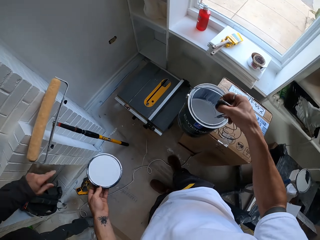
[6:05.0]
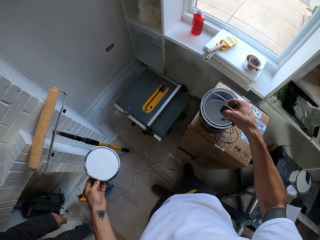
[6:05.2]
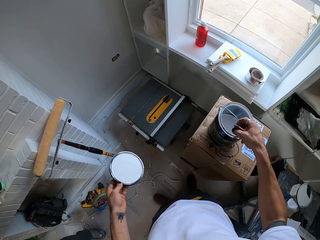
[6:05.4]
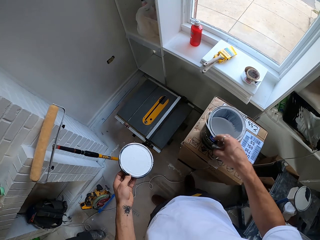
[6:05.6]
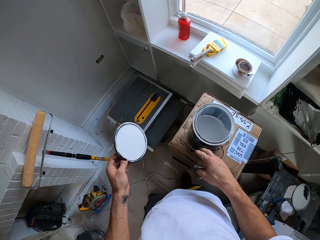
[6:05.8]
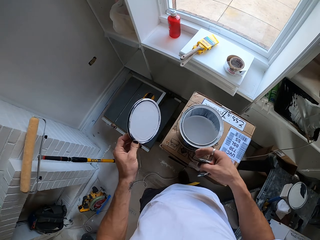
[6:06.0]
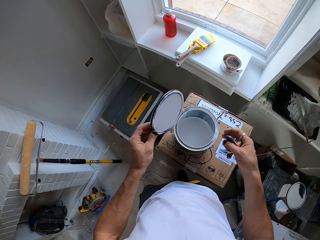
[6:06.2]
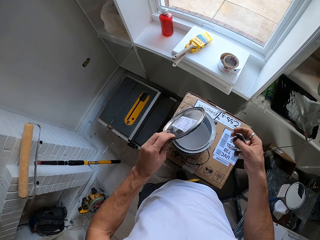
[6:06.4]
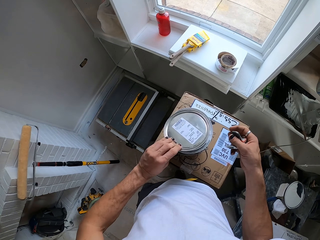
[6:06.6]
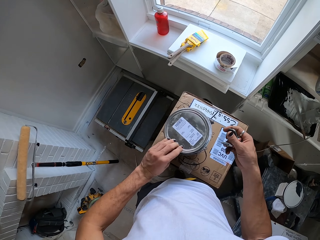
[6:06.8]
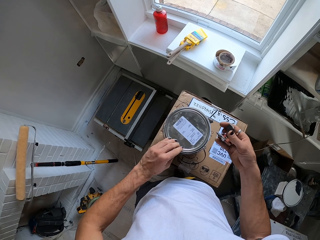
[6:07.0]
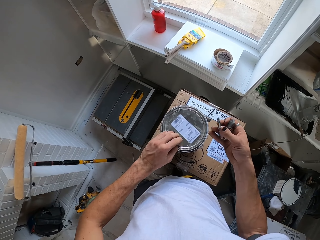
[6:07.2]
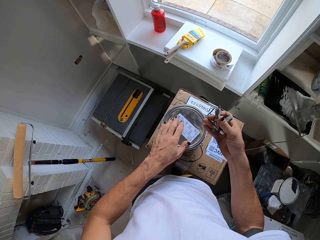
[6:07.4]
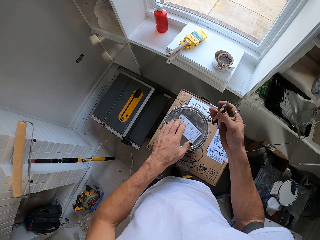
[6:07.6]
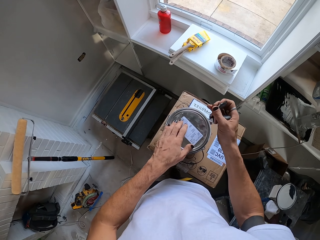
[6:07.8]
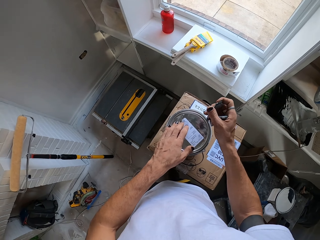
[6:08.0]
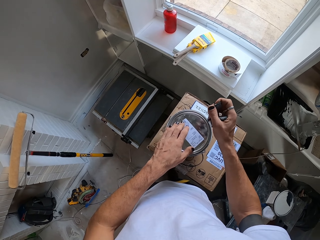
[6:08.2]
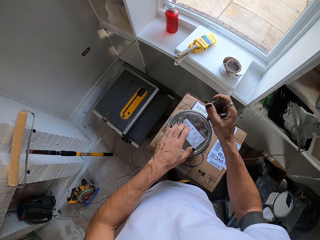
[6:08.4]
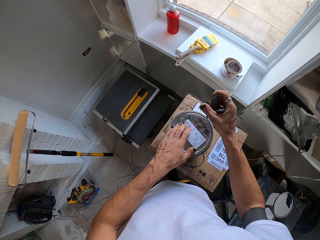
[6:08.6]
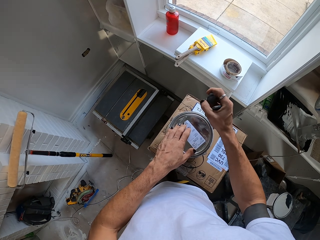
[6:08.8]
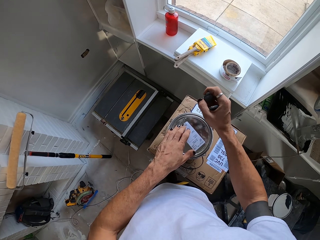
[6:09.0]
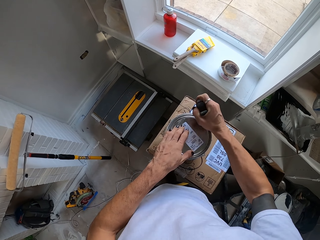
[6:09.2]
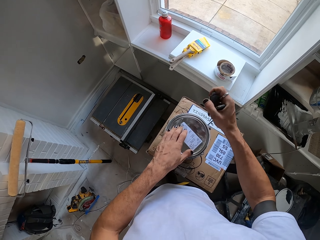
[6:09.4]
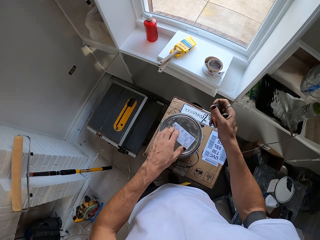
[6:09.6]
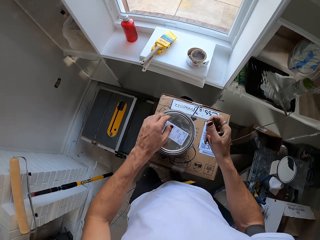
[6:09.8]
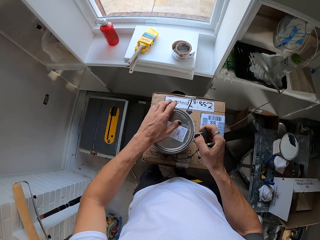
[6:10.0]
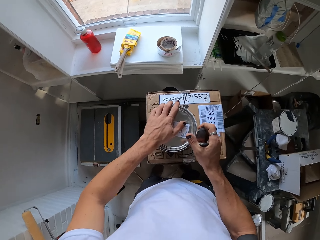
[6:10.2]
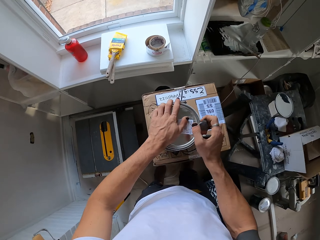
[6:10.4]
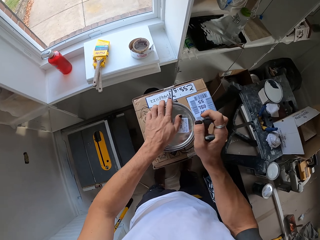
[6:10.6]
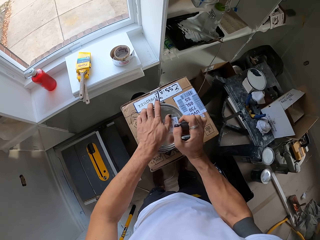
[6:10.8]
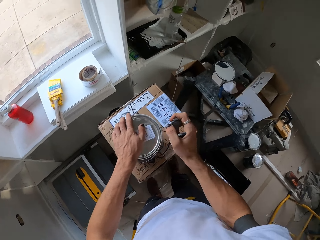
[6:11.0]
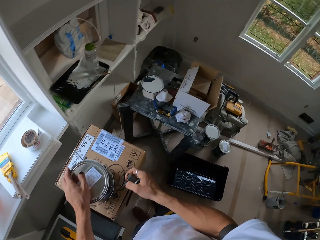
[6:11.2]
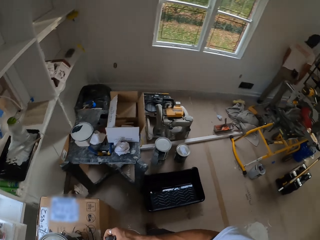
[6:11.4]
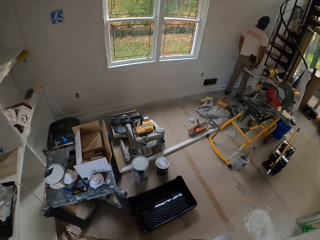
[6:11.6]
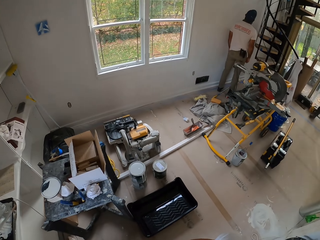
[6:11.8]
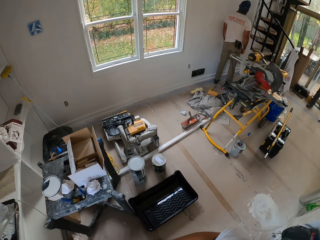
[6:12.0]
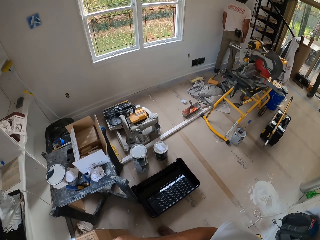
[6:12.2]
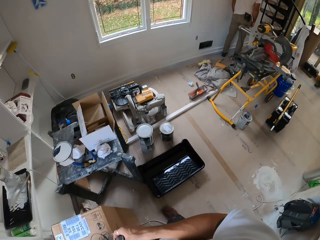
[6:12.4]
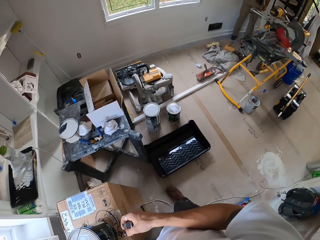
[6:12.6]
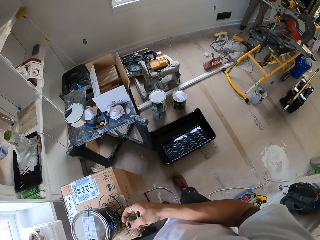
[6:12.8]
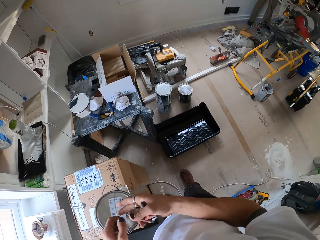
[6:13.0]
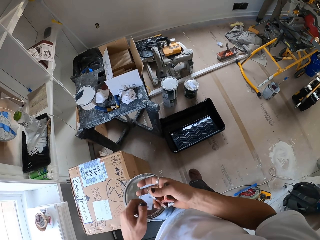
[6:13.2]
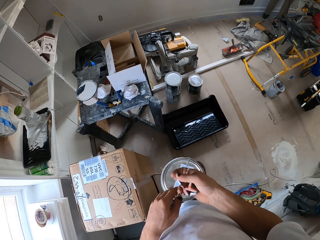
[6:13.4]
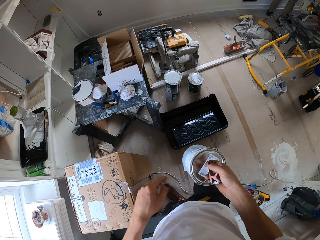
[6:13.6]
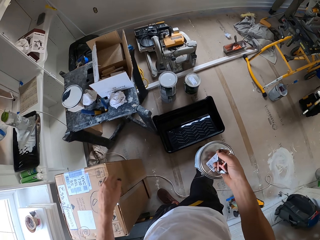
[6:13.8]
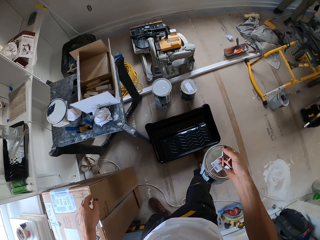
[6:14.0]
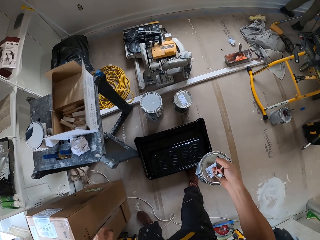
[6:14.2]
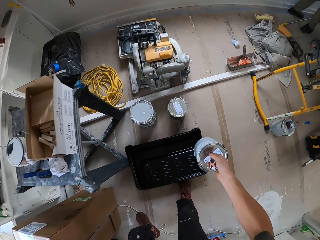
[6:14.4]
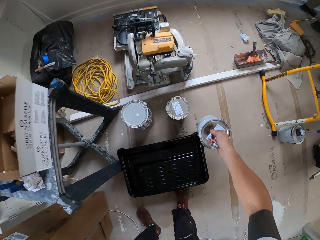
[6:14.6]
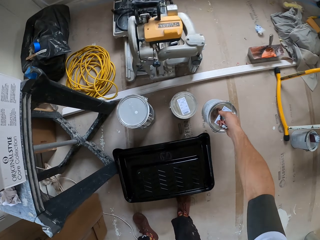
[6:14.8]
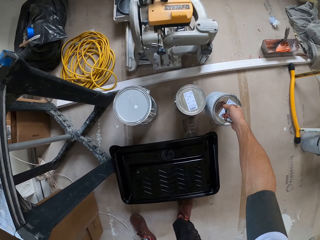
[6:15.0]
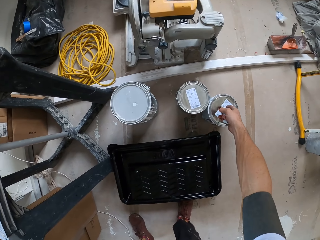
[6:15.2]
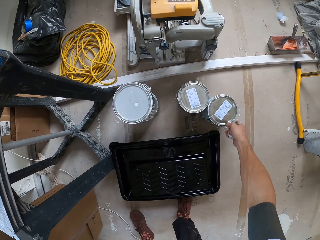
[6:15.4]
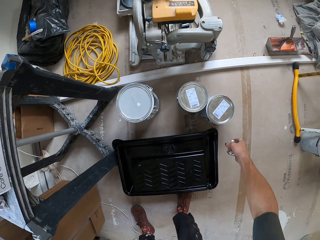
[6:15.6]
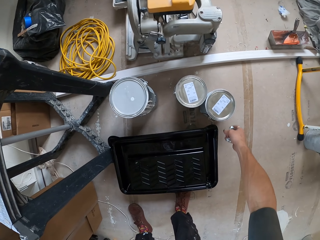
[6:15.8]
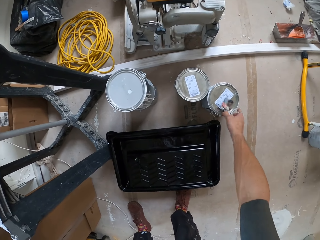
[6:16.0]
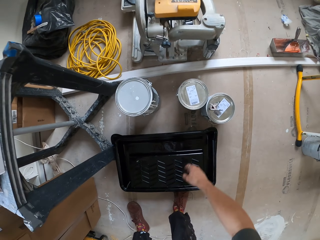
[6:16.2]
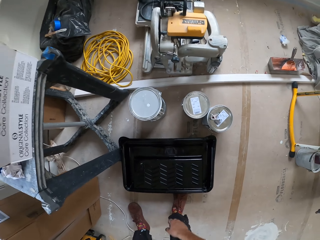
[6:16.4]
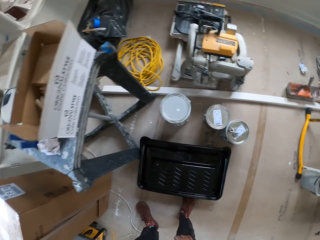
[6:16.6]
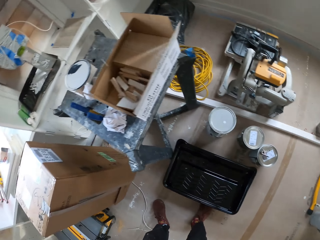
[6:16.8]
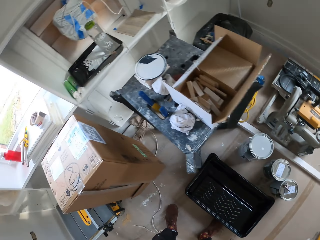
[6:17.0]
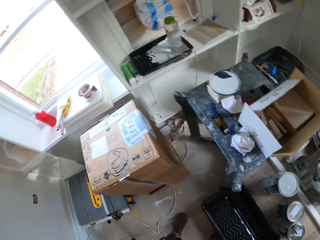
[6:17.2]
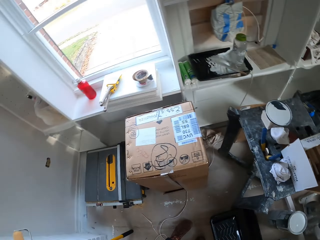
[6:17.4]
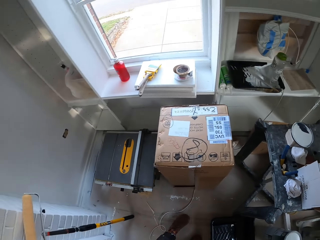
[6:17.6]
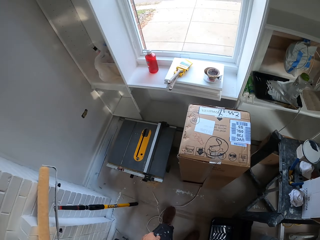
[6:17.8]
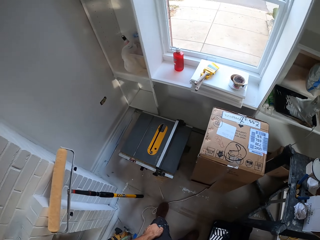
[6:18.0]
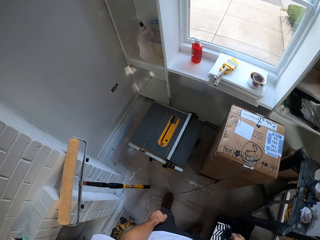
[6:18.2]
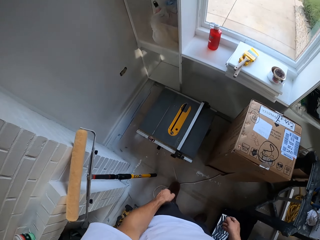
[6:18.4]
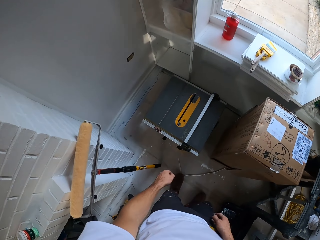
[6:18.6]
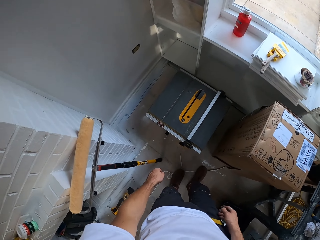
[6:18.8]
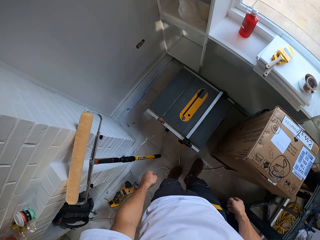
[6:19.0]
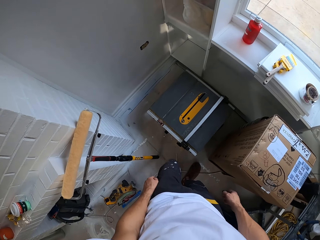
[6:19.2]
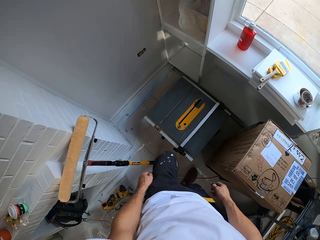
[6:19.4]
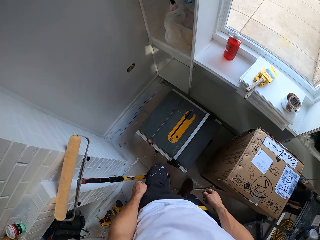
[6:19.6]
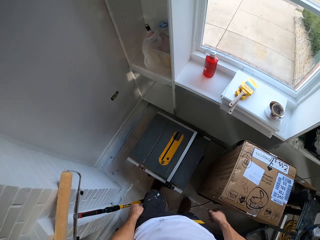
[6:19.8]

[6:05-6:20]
The camera wearer places the paint can or paint tin on the box. They close the paint can with the lid. They knock something on the paint lid. They look around the room. A man looks around the house. The camera wearer looks around the house, lifts the paint lid and picks up the paint can. They bend down and place the paint can on the floor. They drop something on the paint tin. They stand up and look around the house.

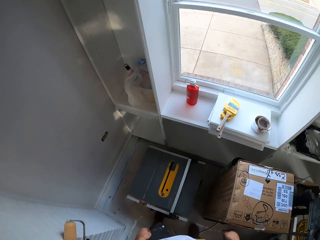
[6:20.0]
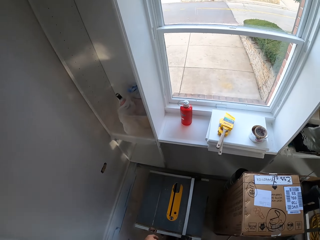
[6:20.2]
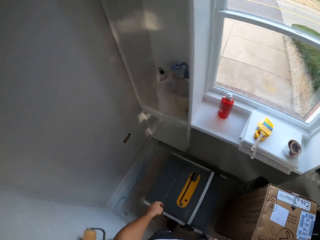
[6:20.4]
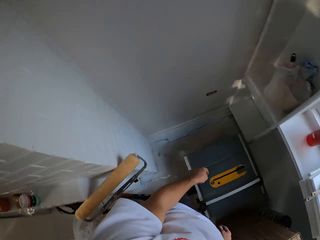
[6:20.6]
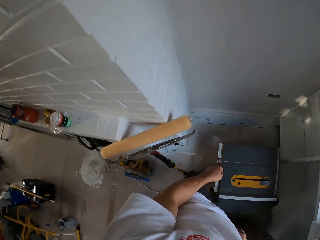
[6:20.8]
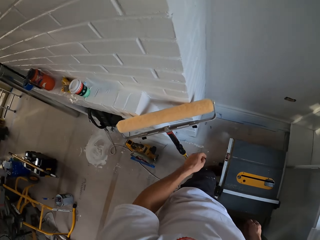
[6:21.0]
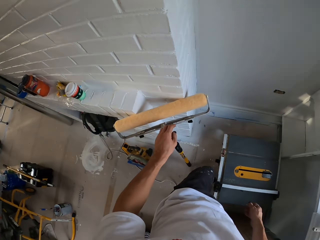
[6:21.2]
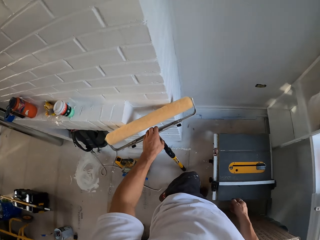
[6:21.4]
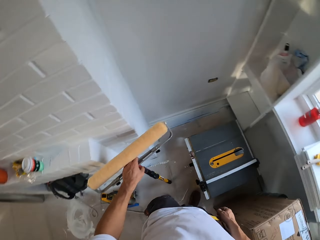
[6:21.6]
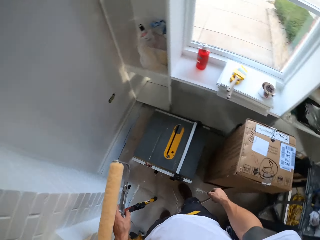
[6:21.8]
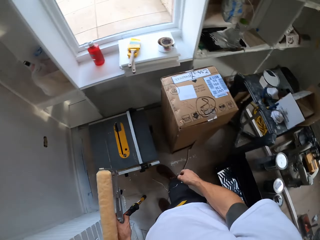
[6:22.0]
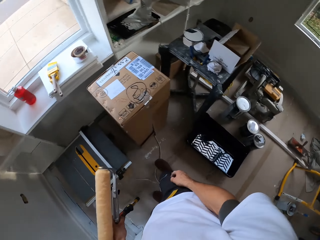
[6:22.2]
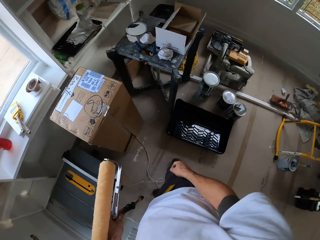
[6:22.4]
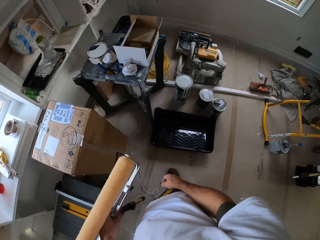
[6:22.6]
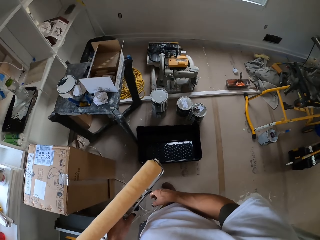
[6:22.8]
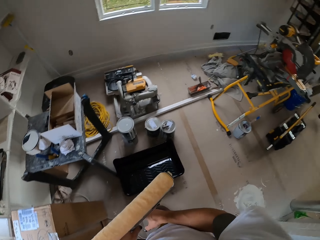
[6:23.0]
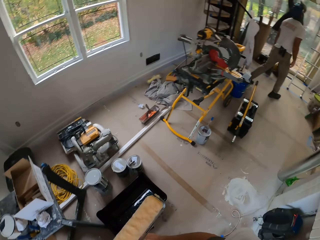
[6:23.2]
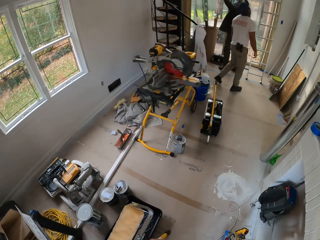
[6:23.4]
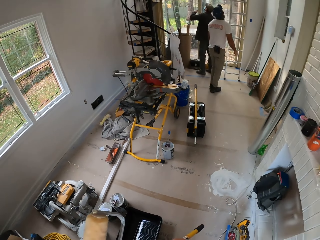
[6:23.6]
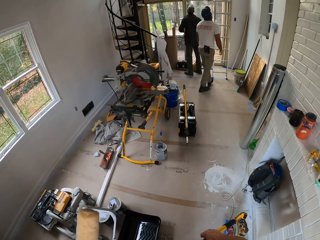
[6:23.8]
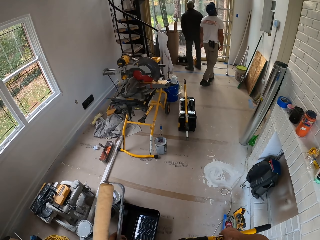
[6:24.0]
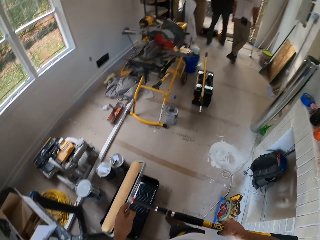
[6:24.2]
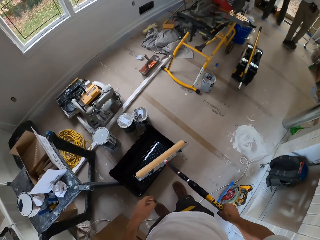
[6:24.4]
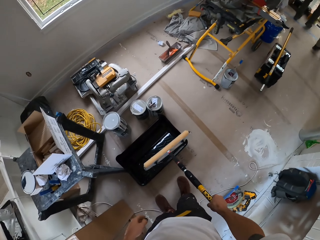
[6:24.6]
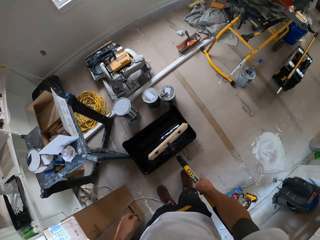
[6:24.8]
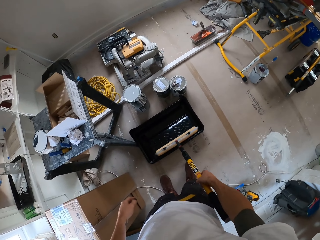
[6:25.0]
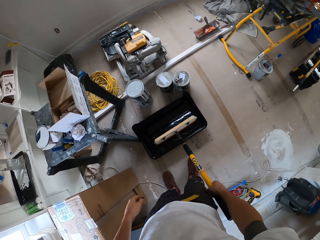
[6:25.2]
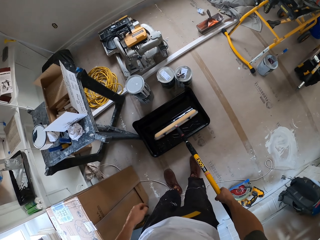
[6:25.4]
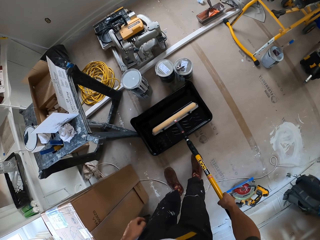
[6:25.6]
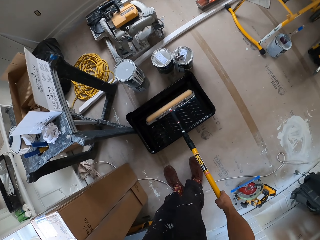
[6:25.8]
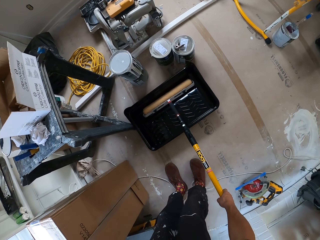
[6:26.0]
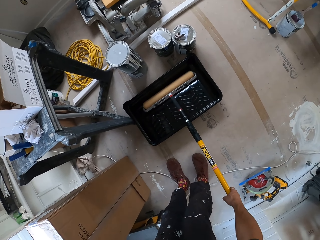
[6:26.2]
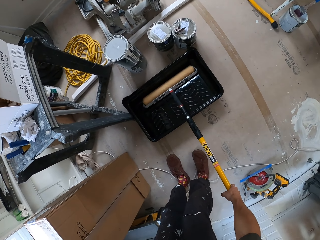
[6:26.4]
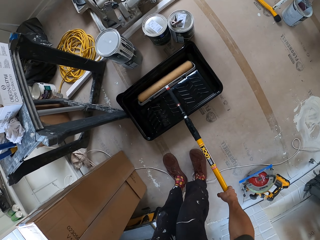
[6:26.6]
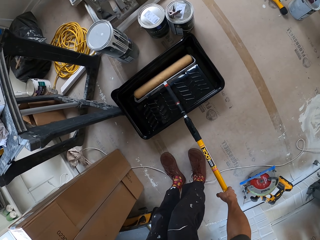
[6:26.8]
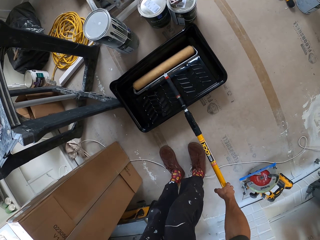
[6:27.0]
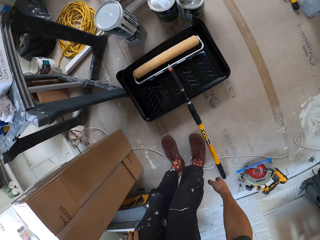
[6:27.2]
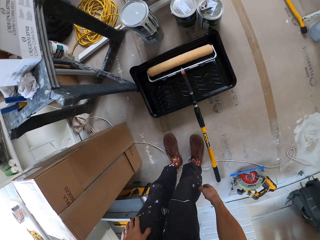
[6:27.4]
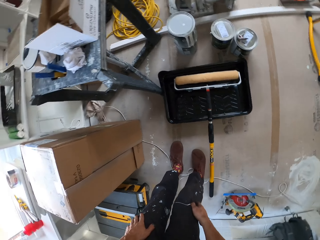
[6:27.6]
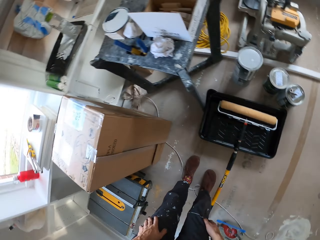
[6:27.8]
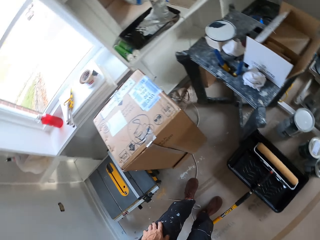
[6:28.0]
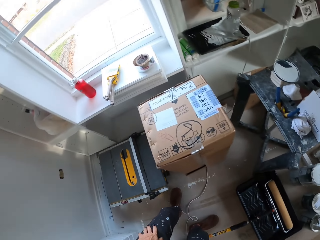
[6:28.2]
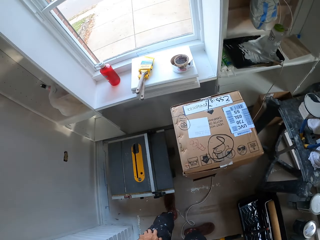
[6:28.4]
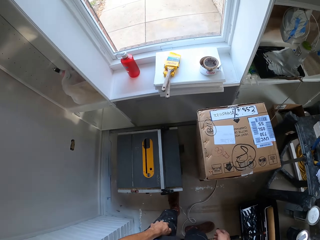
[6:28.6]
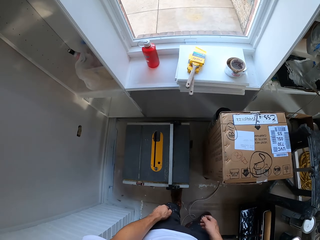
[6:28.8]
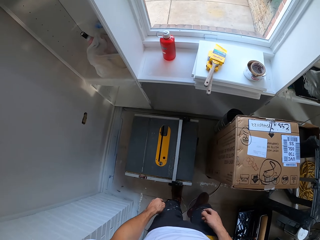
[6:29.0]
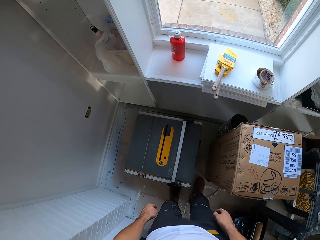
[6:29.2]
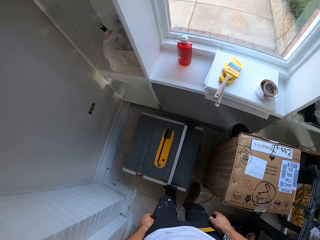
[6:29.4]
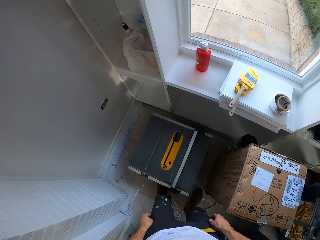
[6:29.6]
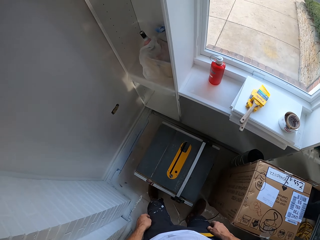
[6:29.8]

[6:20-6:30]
The camera wearer picks up a paint roller brush on the wall. They look around the house. A man looks around the house. Another man looks around the house. The camera wearer places the paint roller brush in the paint tray. They bend down and drop the paint roller brush in the paint tray. They stand up and turn around.
